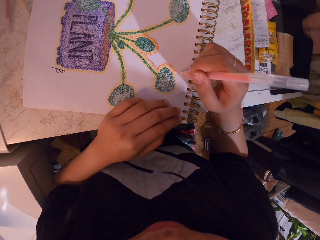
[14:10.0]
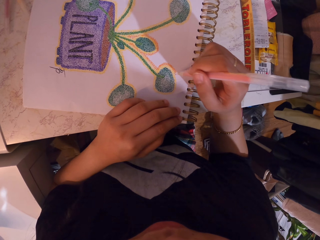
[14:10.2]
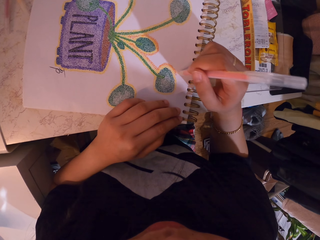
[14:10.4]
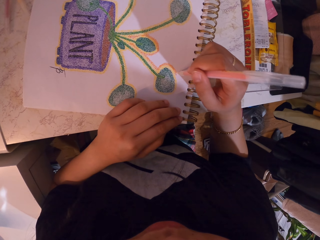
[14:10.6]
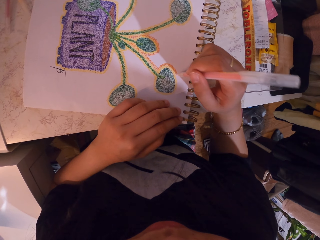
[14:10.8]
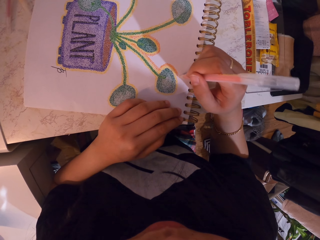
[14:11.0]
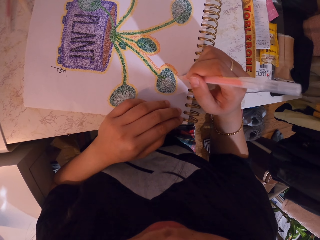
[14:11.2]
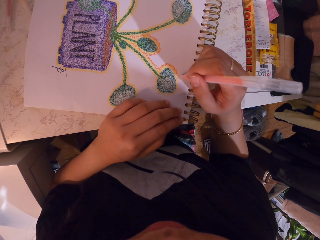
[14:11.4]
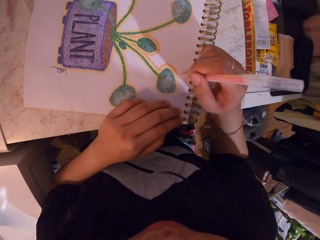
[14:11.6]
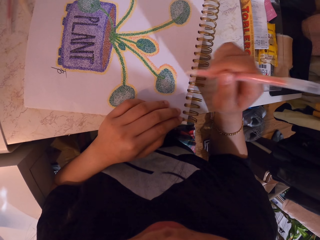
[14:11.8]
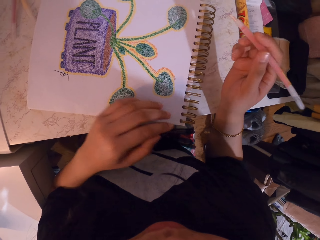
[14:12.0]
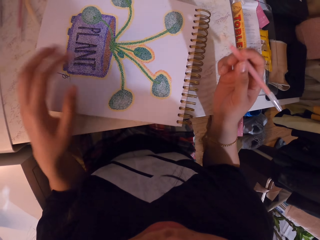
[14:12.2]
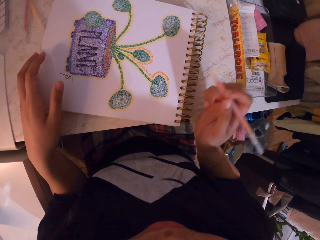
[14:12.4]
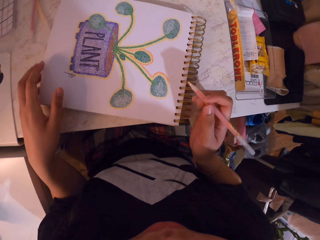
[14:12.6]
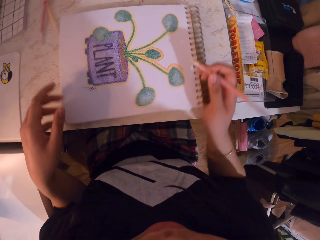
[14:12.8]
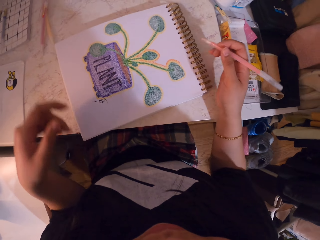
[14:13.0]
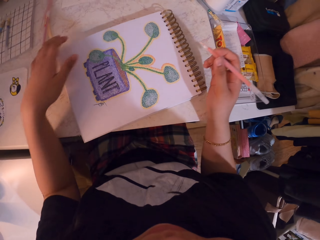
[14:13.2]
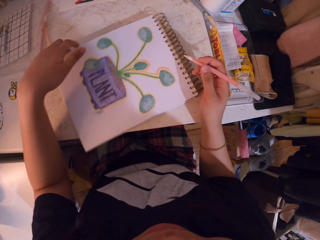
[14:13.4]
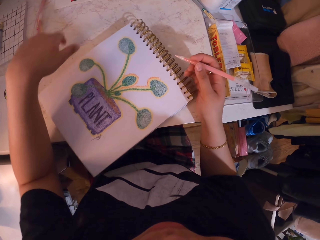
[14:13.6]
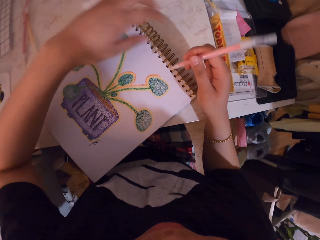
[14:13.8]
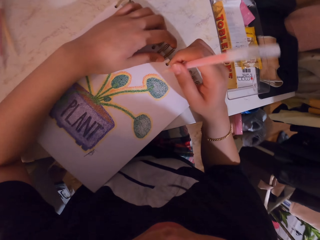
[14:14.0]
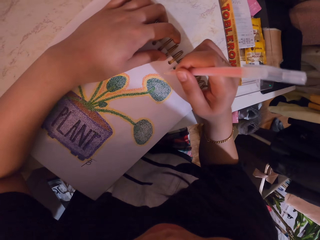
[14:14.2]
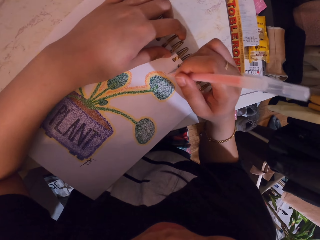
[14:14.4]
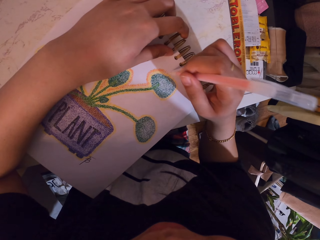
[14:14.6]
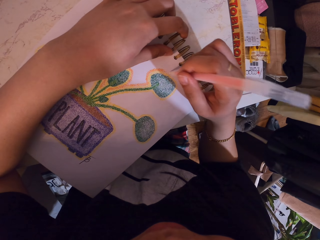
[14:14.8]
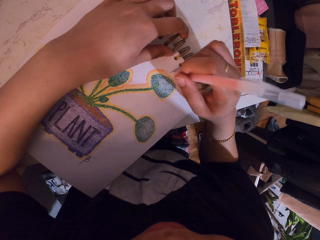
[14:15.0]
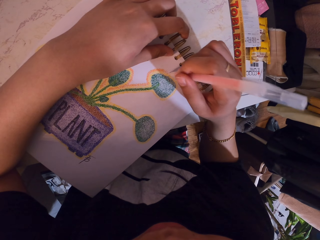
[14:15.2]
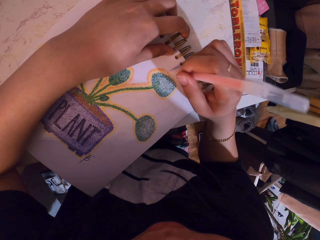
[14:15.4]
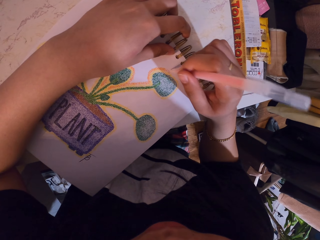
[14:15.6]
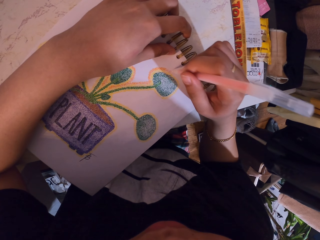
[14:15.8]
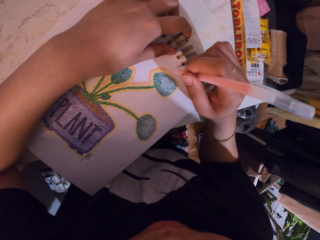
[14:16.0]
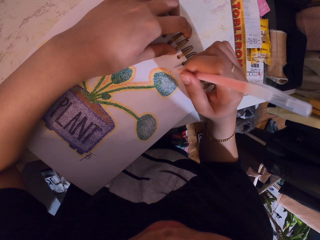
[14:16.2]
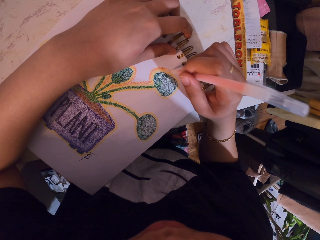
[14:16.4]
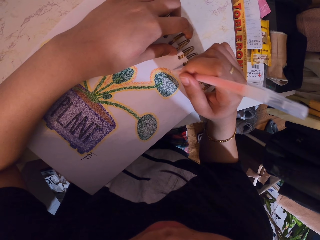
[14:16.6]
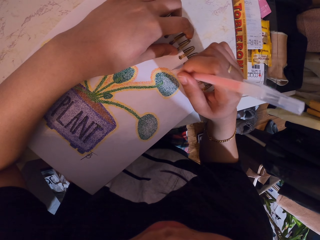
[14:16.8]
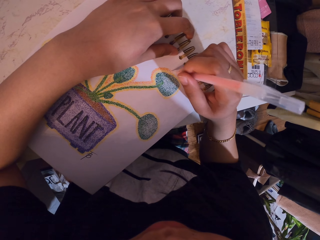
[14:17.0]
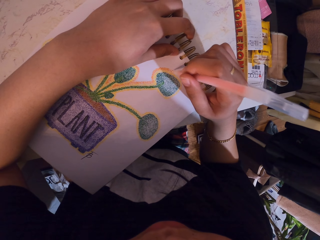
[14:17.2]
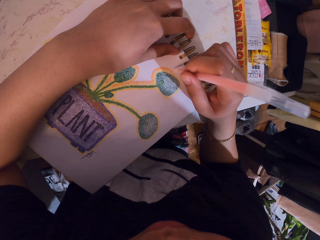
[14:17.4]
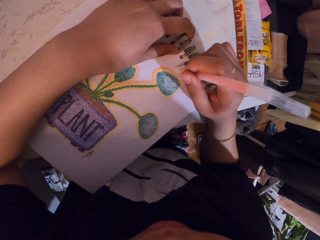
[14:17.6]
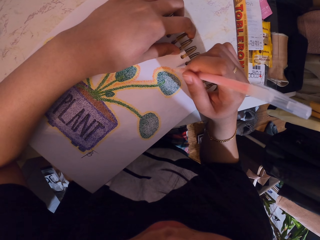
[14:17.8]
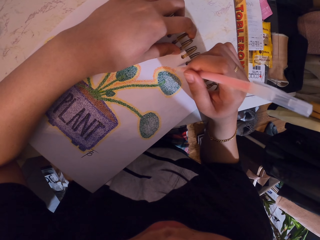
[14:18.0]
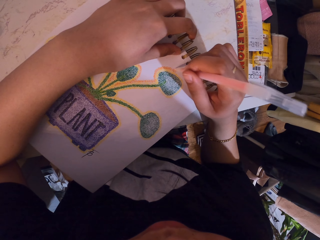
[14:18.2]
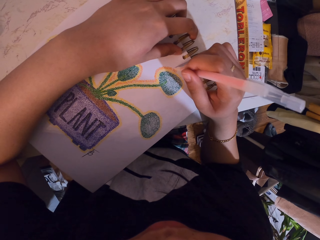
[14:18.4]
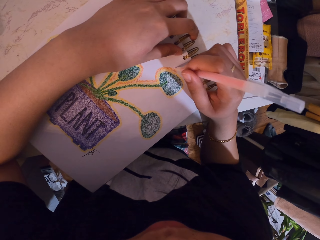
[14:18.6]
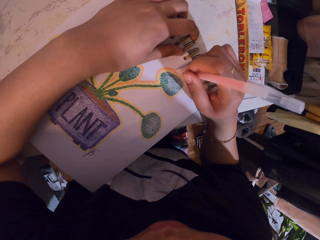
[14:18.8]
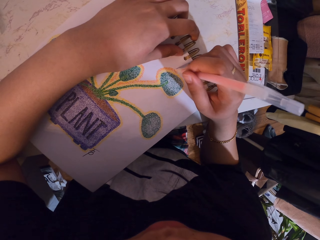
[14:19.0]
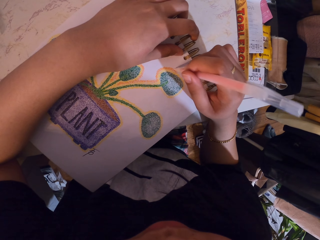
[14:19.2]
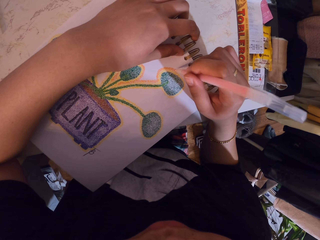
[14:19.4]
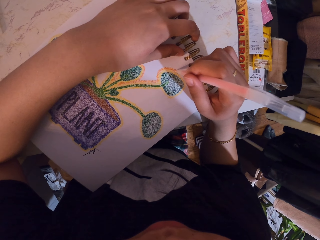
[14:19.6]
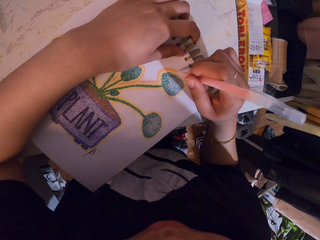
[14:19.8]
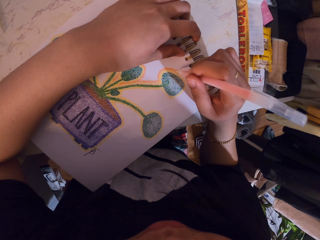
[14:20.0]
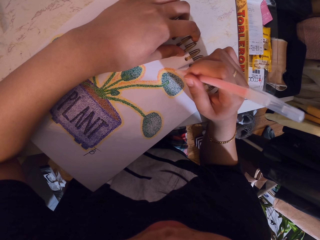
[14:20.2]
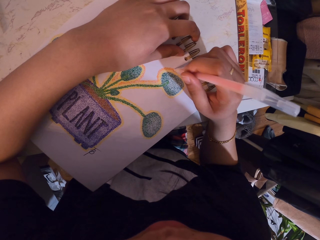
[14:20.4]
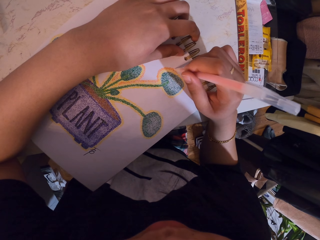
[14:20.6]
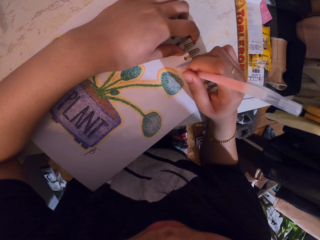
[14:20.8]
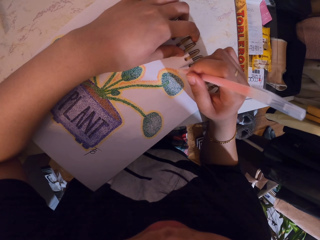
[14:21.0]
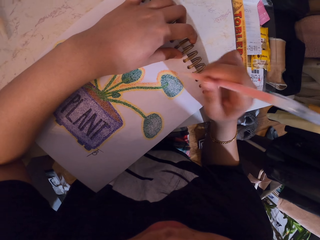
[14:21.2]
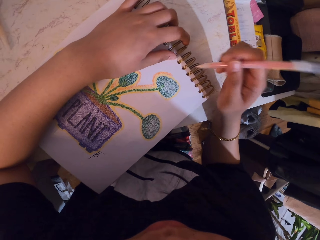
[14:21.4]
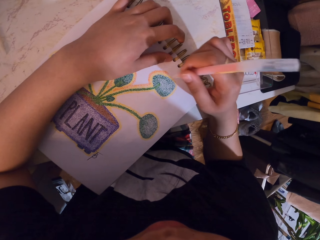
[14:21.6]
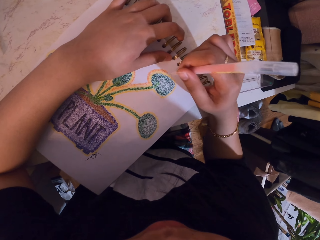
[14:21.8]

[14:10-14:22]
The camera wearer adjusts the book on the table. They rotate the notebook. They decorate a drawing on the notebook with a decorating pen.

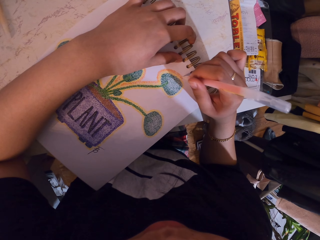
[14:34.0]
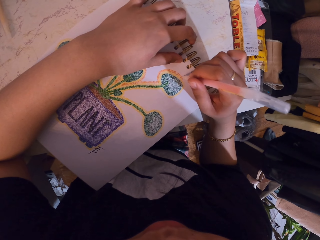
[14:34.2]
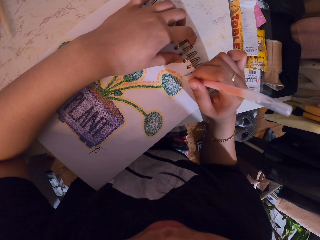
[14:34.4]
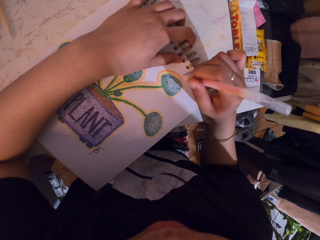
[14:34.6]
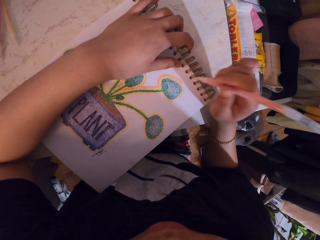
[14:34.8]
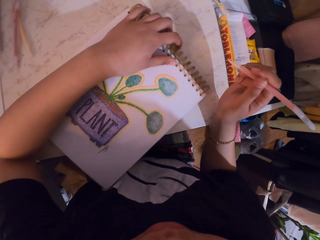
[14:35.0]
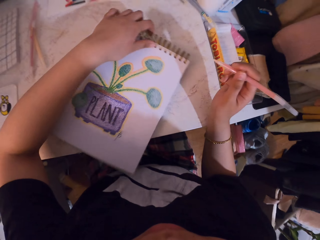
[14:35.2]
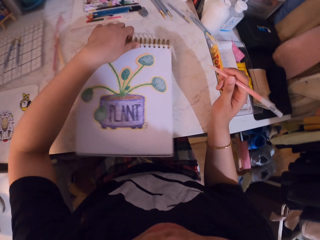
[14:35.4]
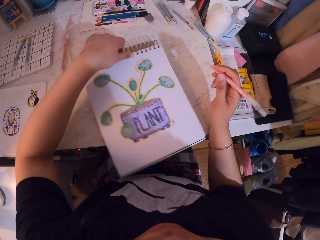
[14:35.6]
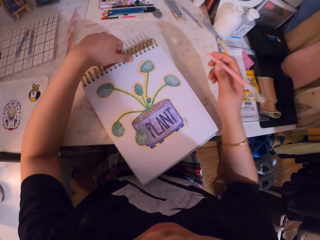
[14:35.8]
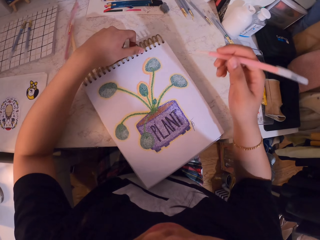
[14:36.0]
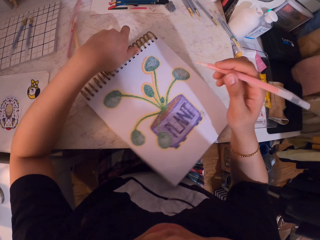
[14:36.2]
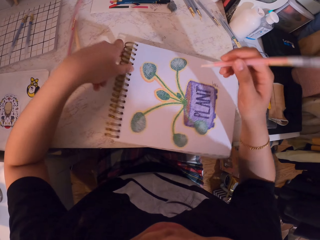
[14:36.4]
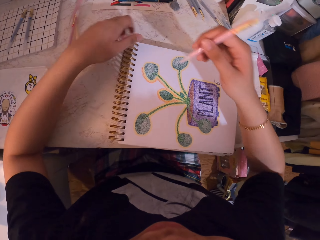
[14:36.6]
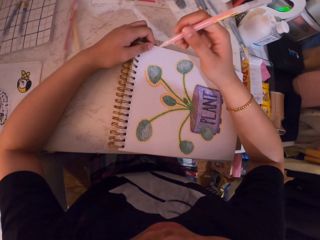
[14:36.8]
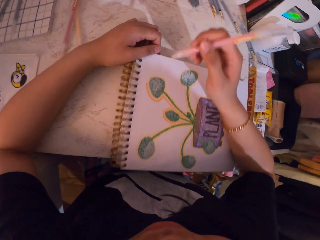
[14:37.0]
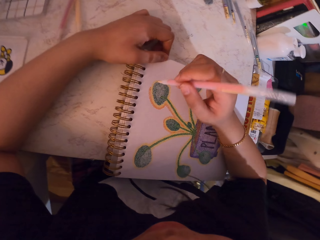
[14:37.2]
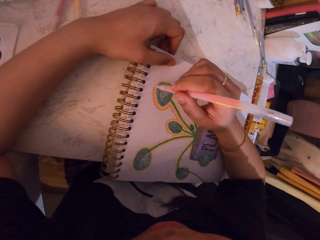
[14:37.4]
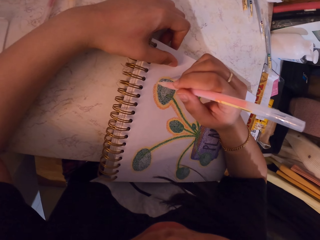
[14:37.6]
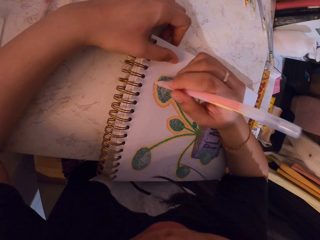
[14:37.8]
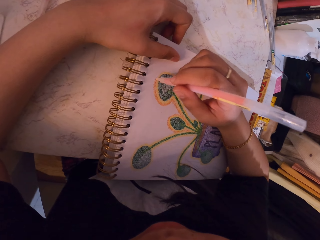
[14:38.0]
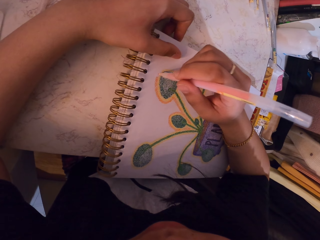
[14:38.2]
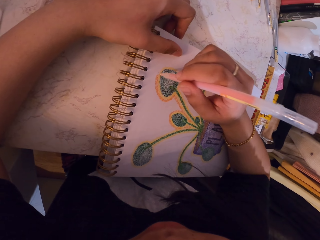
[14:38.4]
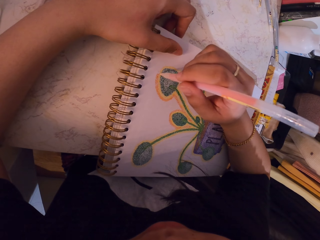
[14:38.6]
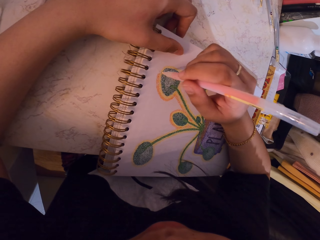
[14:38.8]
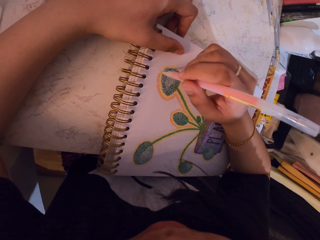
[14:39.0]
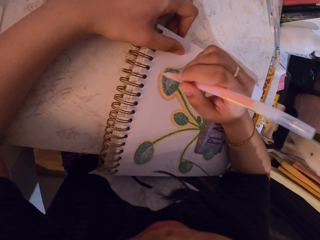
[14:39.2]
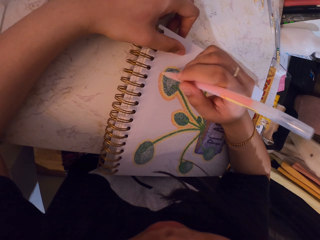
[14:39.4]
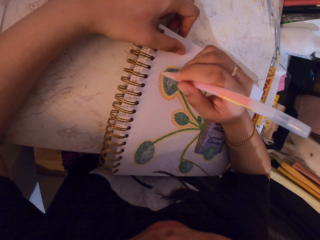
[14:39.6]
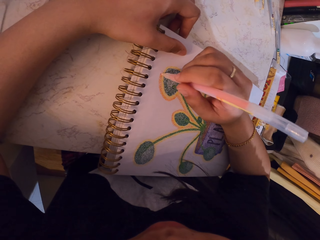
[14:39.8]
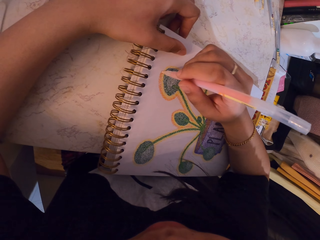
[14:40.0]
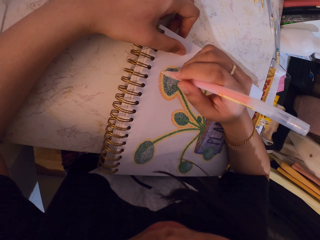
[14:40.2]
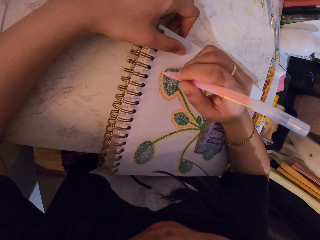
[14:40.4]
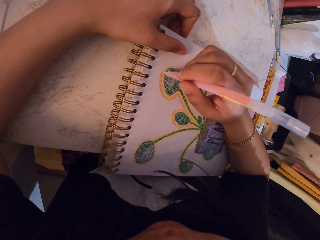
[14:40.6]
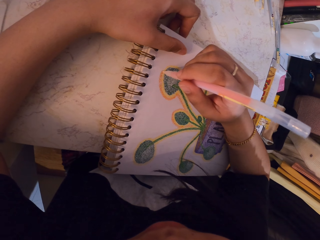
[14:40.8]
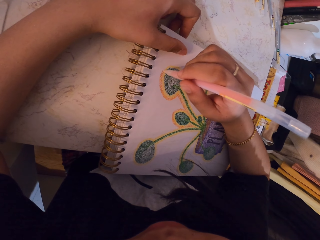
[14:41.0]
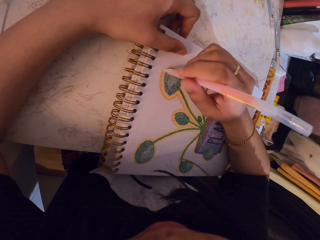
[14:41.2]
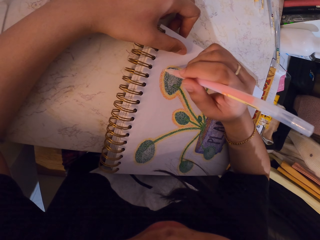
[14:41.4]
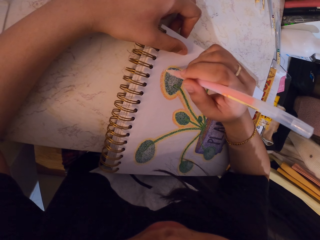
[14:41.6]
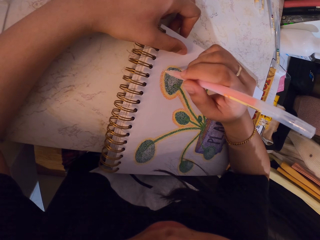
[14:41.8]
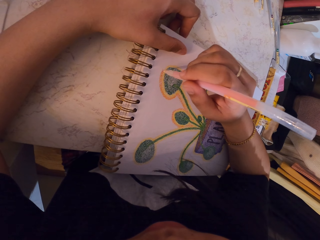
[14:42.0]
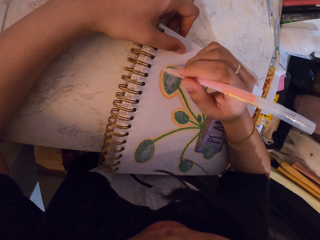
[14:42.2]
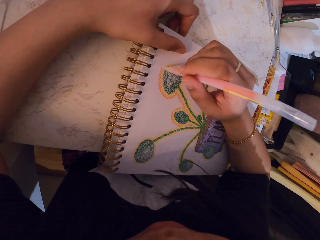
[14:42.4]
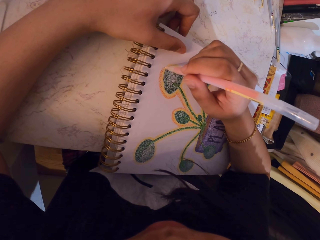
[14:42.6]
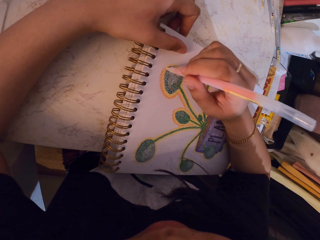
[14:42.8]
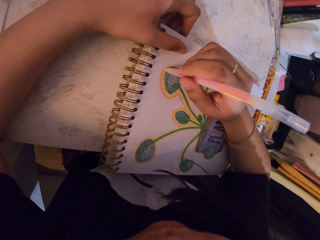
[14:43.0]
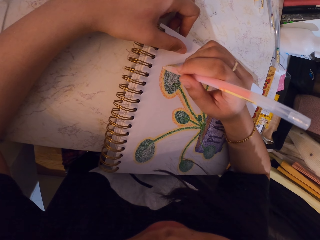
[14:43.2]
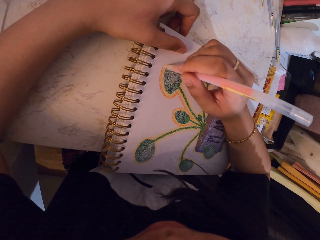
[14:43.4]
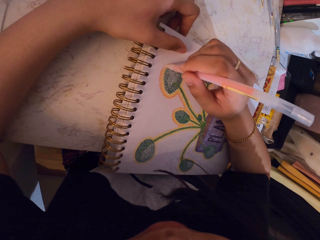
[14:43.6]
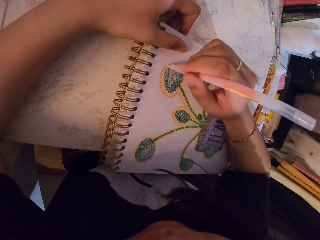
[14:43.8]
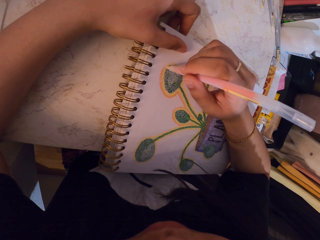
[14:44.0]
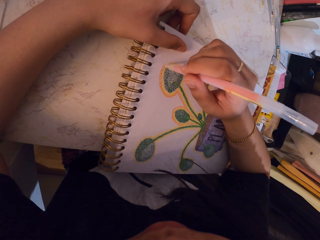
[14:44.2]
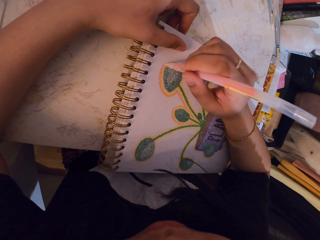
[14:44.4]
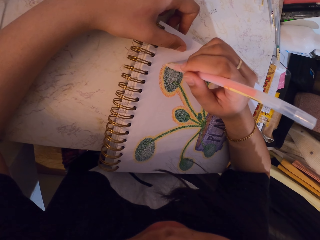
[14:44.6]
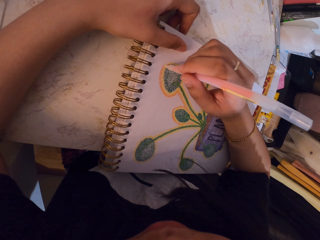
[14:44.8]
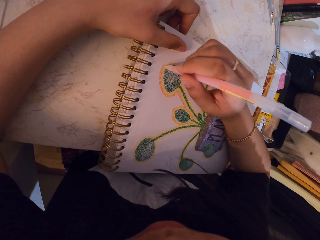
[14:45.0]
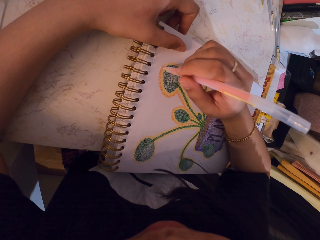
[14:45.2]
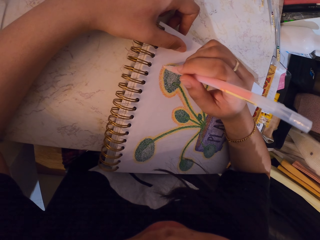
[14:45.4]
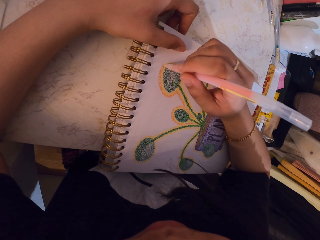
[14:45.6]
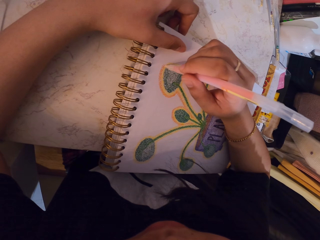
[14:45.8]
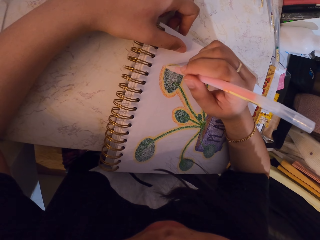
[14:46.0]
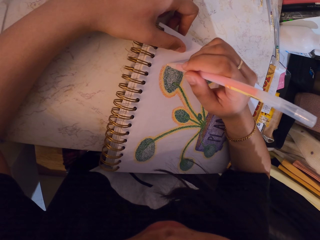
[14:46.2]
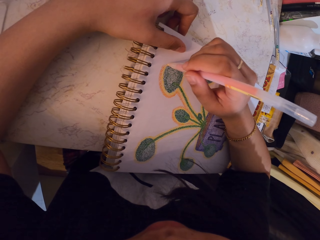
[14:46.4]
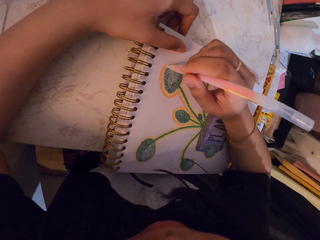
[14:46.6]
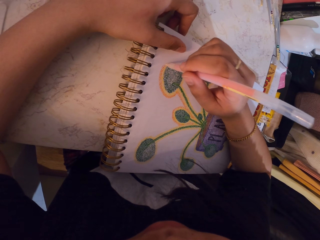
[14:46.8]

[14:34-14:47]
The camera wearer adjusts the book on the table. They rotate the notebook. They decorate a drawing on the notebook with a decorating pen.
